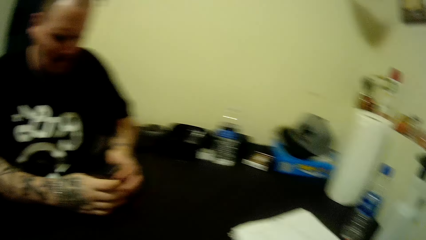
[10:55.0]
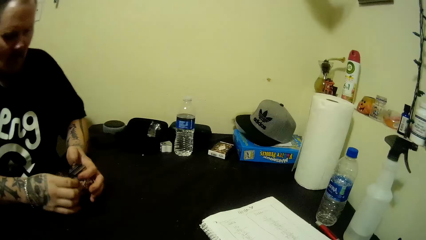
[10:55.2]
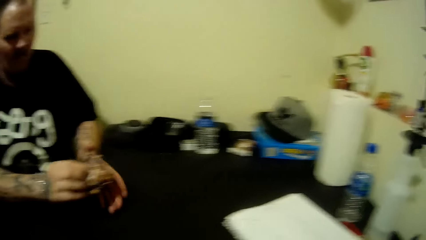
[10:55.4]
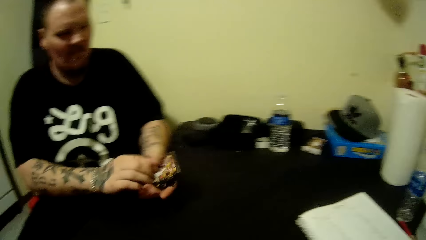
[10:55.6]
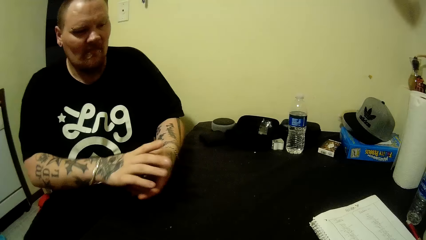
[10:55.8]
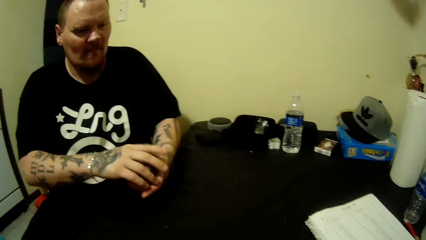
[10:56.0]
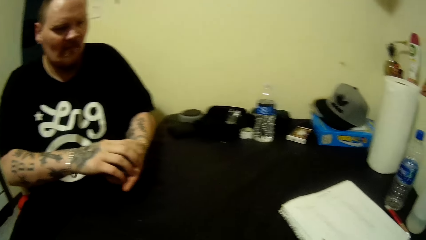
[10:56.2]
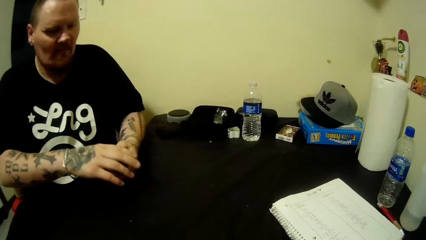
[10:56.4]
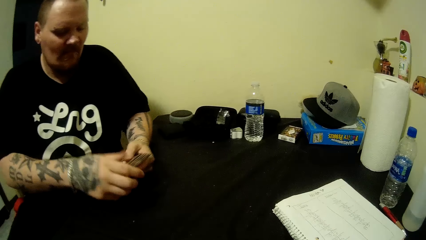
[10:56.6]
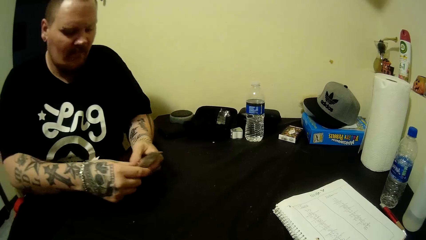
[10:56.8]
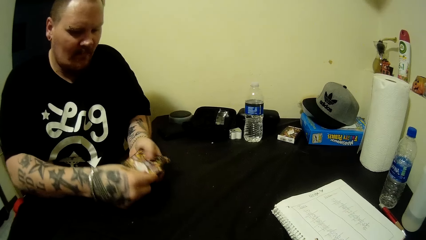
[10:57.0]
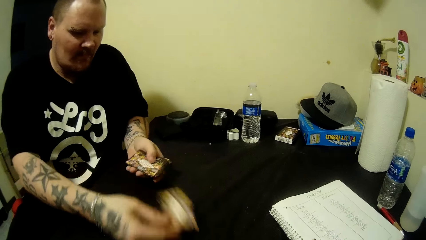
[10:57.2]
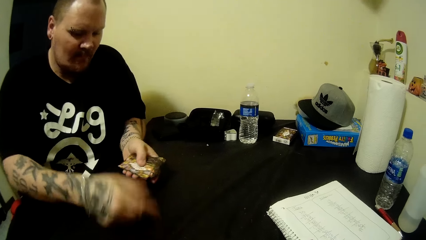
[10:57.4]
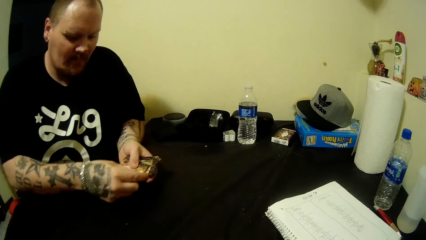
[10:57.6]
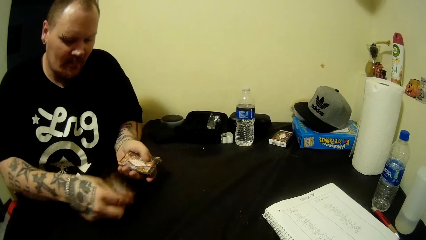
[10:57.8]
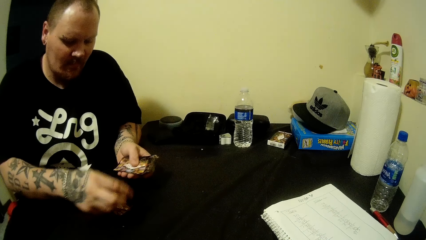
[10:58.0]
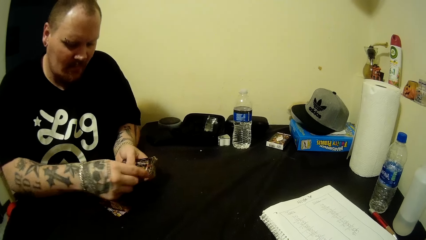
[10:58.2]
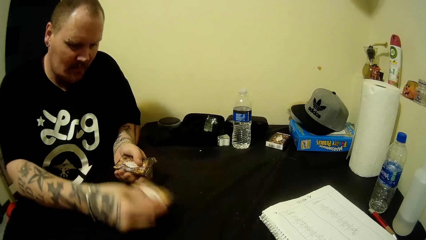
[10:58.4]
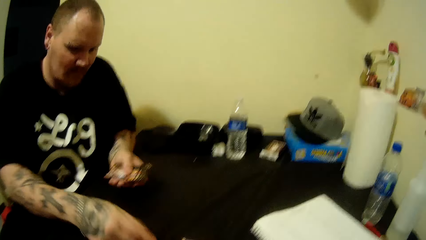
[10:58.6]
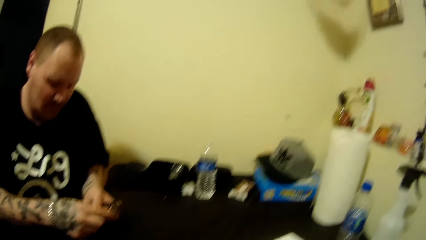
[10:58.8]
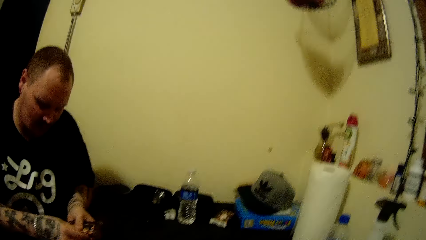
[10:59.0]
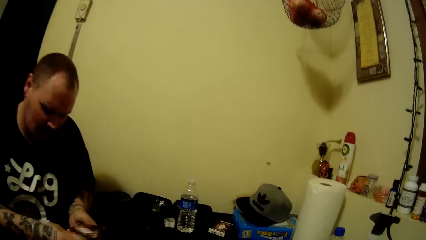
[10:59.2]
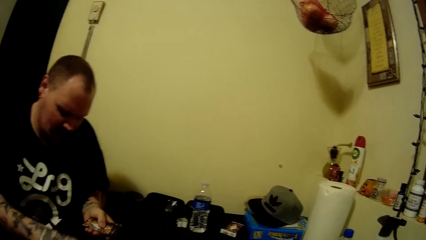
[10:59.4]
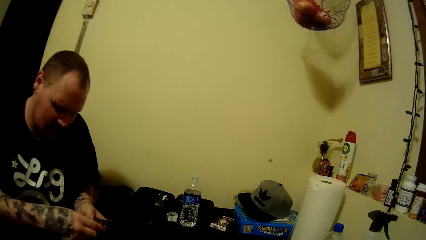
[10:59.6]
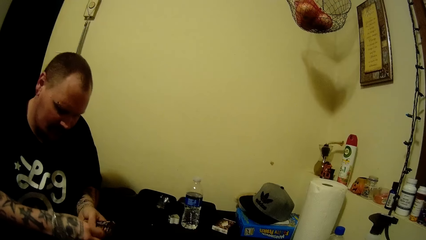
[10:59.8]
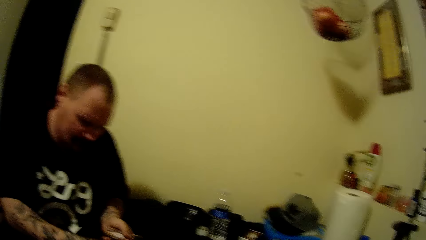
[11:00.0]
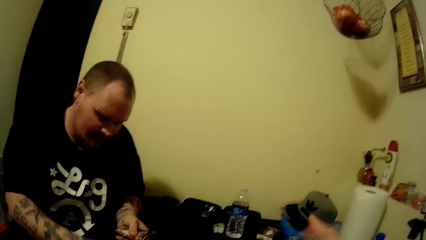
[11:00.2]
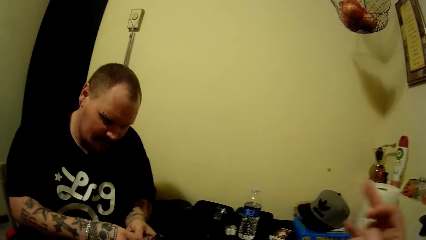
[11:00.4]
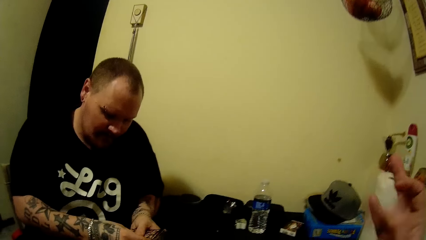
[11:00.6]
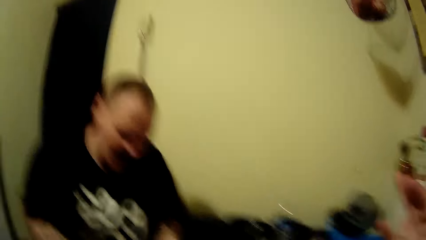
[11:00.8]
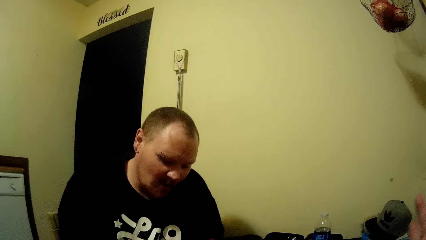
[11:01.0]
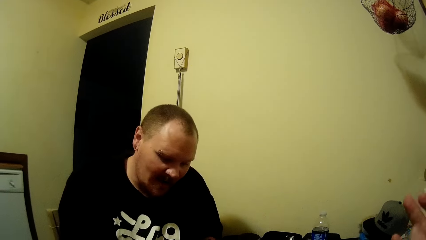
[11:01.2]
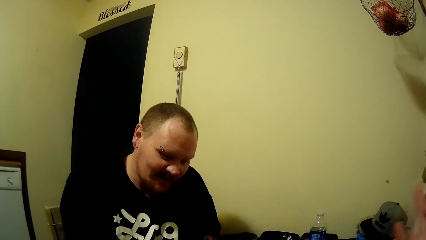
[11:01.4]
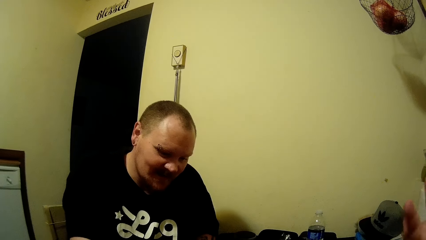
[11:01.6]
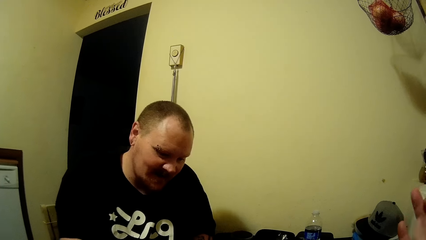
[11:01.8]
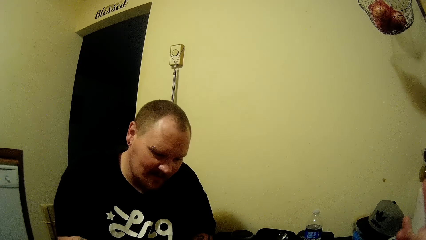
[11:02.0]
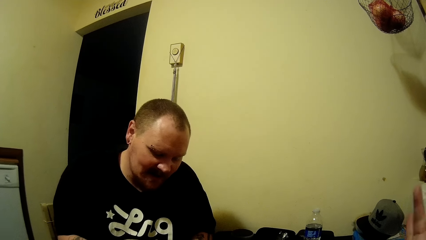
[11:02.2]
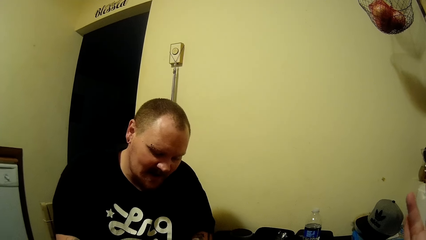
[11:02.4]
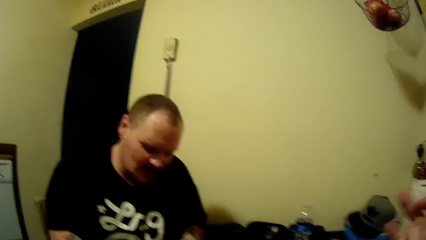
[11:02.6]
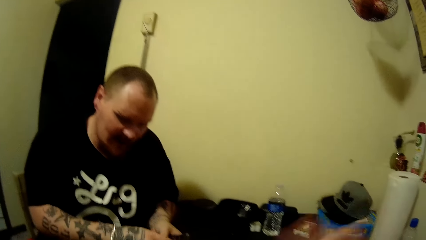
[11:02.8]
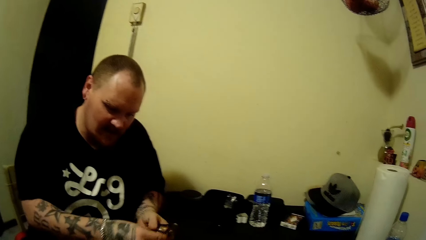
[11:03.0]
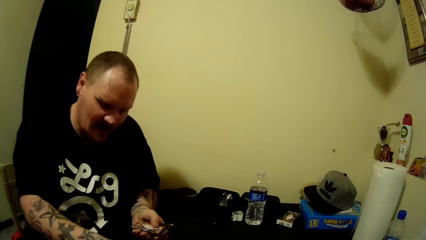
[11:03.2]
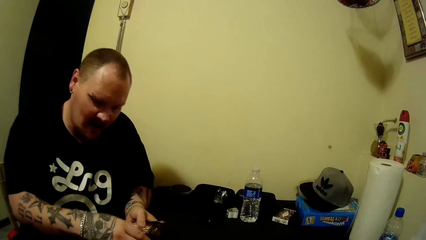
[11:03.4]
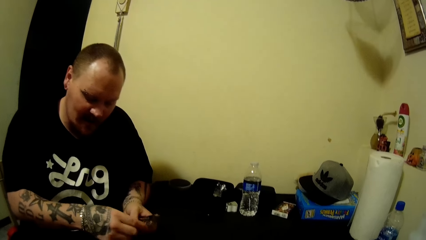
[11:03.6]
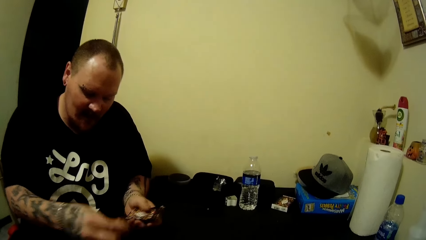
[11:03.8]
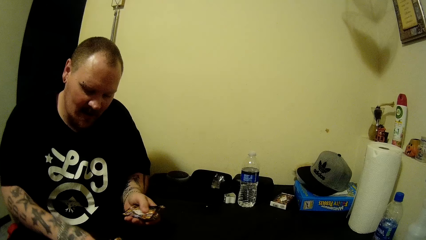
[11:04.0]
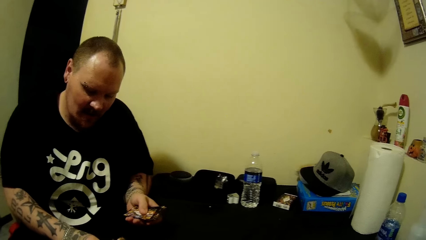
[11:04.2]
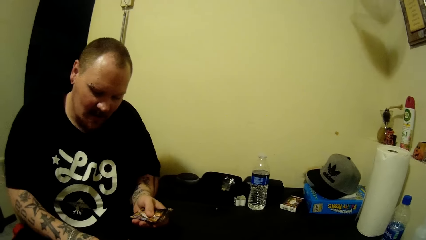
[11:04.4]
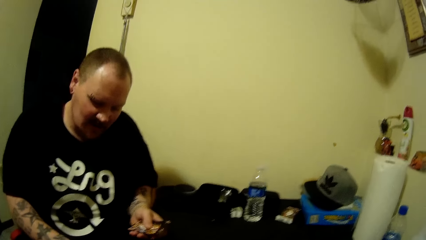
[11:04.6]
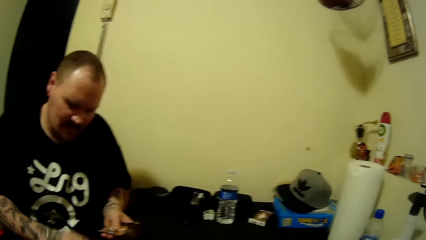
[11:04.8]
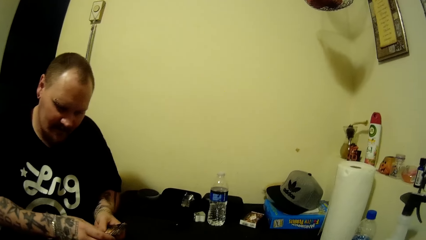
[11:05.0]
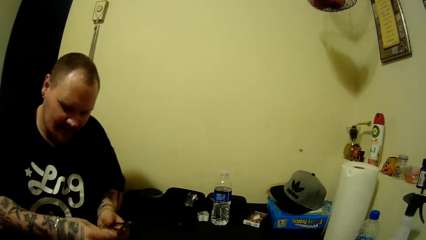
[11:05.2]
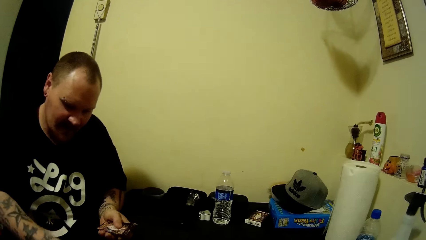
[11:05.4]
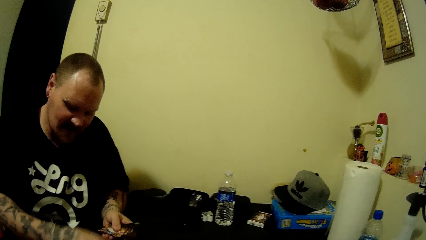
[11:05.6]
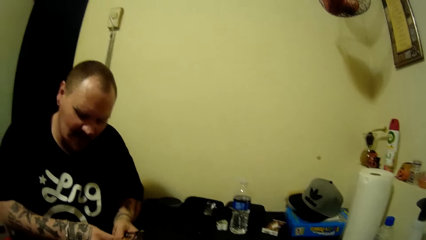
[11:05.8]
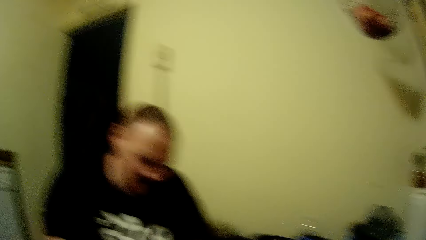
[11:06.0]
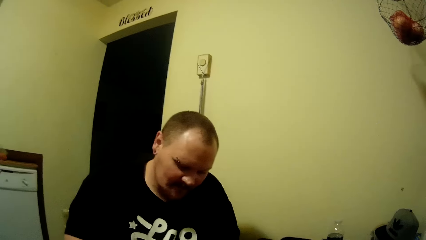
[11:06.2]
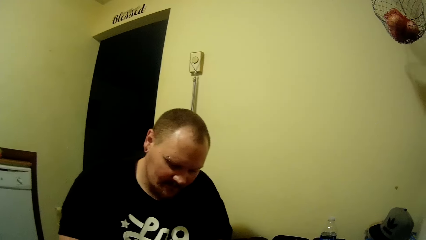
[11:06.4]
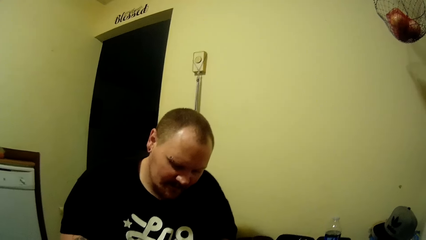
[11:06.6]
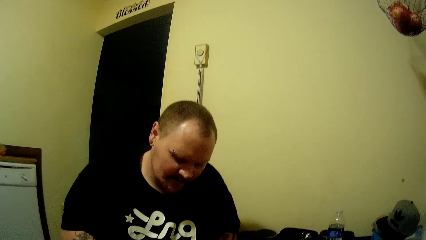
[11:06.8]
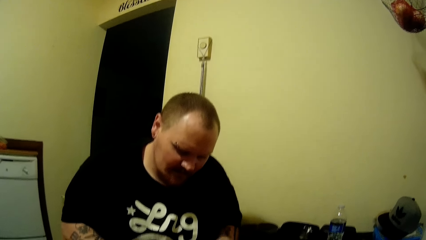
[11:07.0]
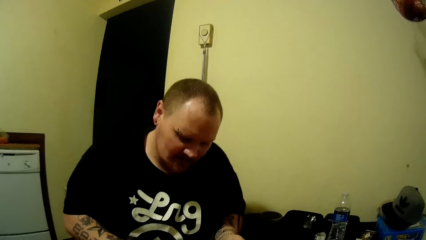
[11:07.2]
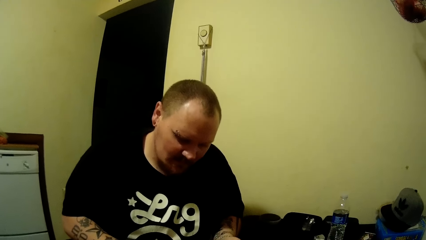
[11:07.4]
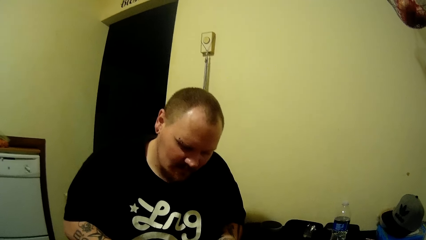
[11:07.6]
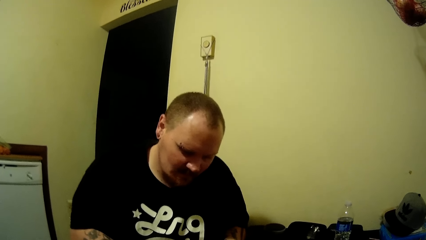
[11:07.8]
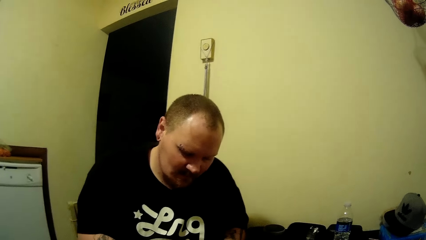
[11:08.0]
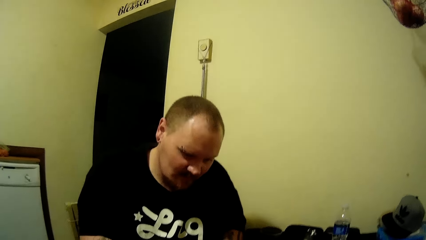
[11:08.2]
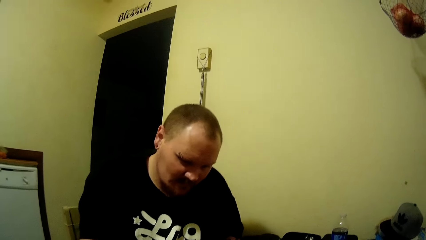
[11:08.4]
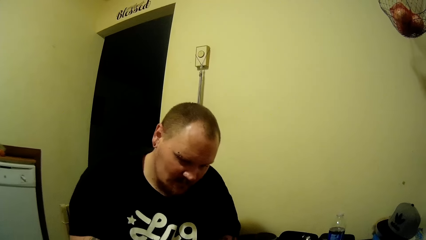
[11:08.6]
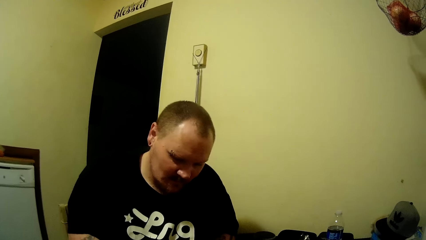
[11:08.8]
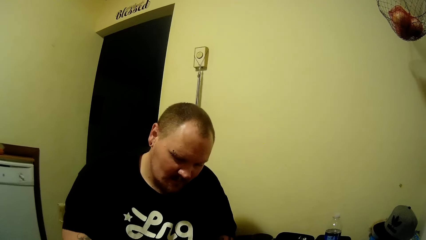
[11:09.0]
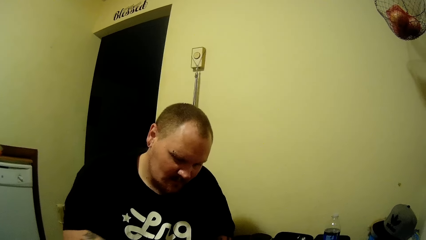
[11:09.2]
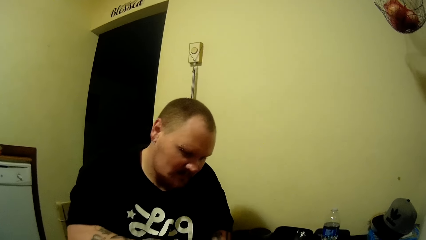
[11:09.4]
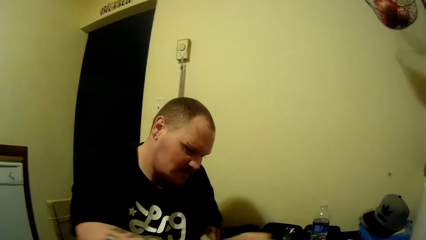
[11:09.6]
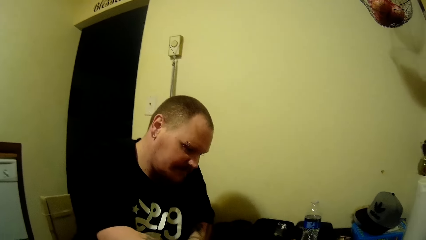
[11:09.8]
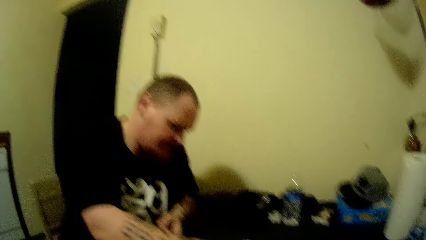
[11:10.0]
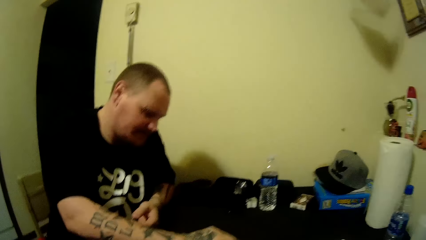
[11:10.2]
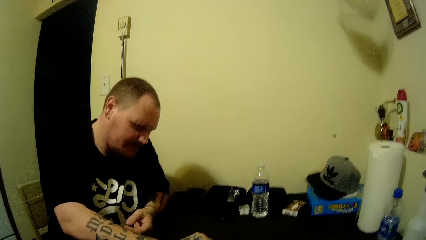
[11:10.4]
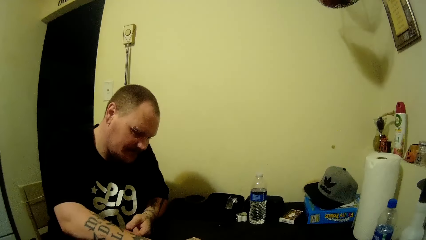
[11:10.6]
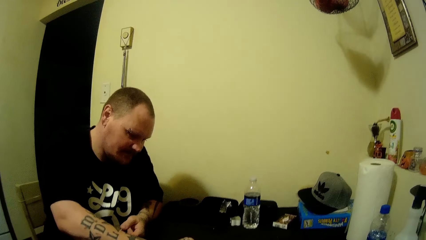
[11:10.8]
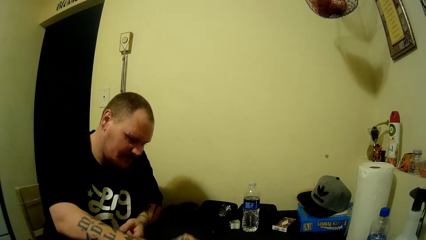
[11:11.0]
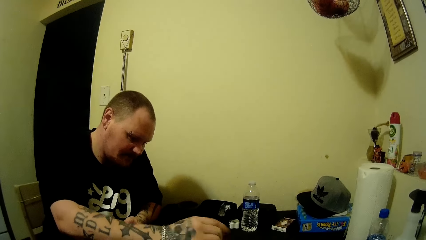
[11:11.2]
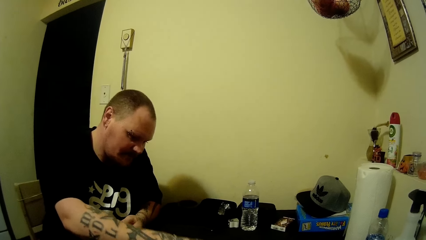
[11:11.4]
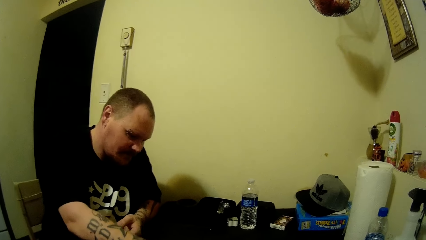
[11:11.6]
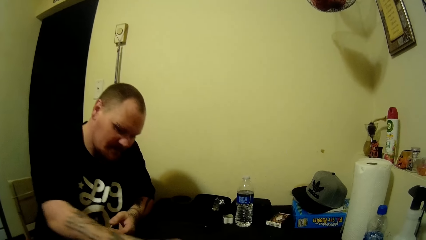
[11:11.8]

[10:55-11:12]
A man drops cards on the table with his right hand. The man gives out the cards. The camera wearer adjusts their fingers. The man places the cards on the table.
